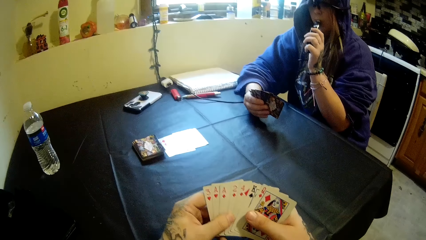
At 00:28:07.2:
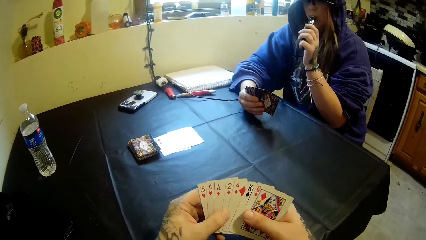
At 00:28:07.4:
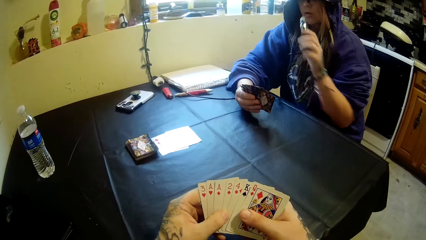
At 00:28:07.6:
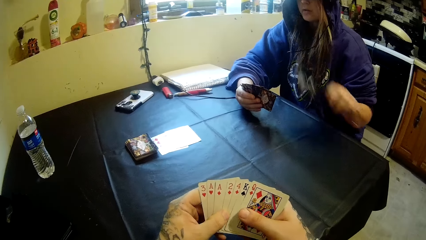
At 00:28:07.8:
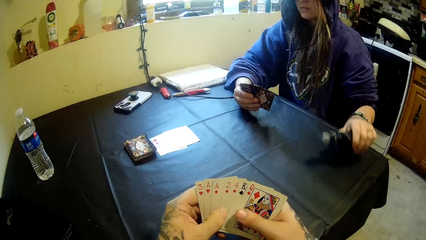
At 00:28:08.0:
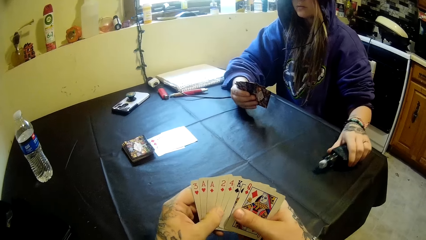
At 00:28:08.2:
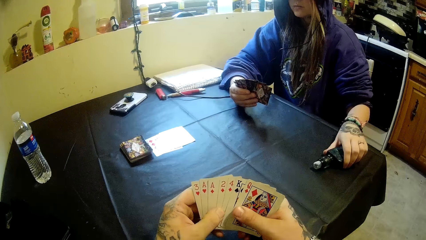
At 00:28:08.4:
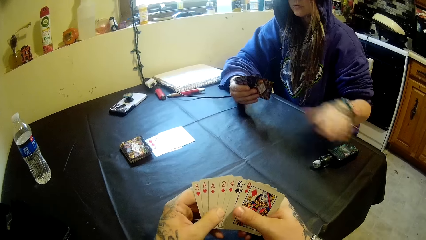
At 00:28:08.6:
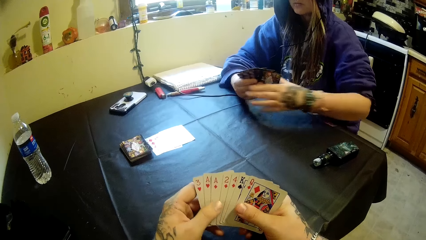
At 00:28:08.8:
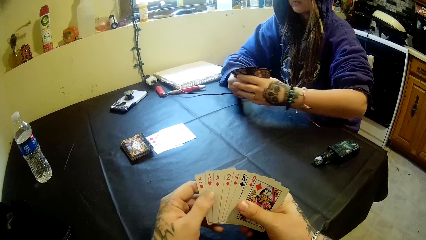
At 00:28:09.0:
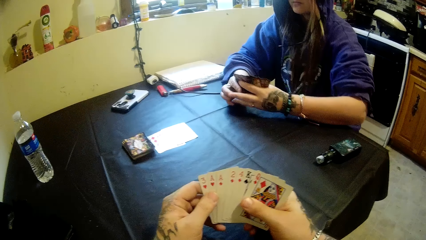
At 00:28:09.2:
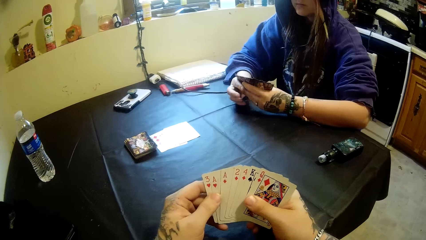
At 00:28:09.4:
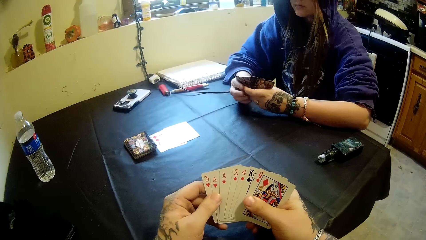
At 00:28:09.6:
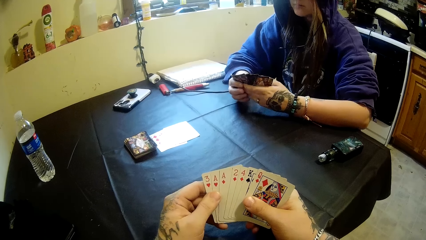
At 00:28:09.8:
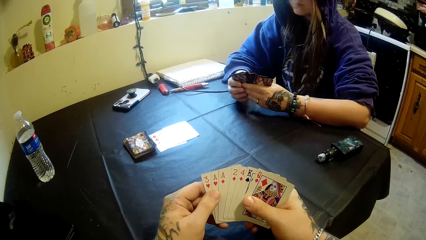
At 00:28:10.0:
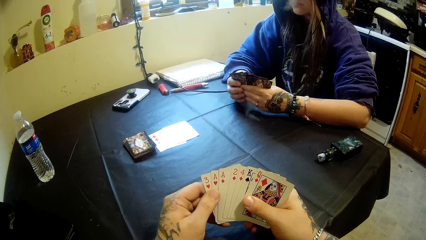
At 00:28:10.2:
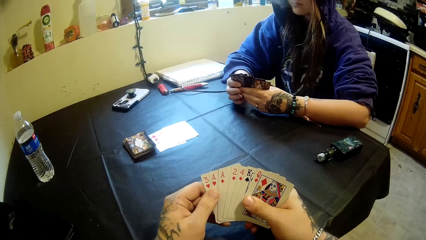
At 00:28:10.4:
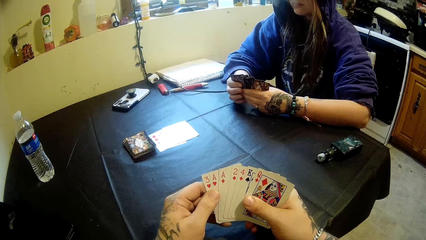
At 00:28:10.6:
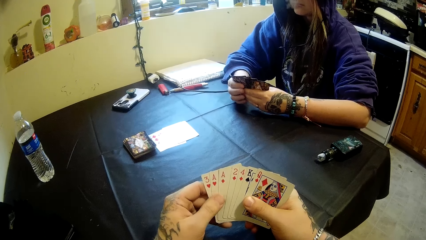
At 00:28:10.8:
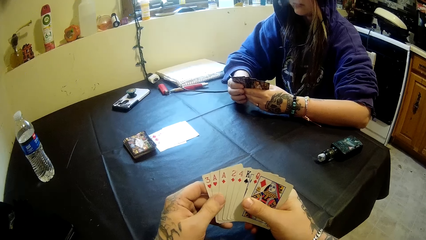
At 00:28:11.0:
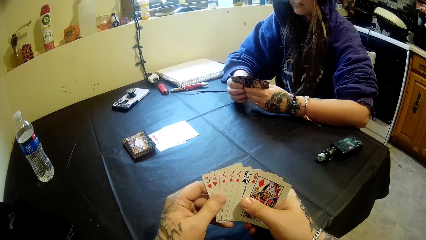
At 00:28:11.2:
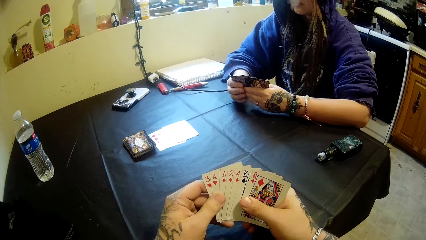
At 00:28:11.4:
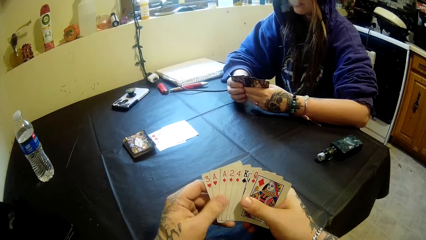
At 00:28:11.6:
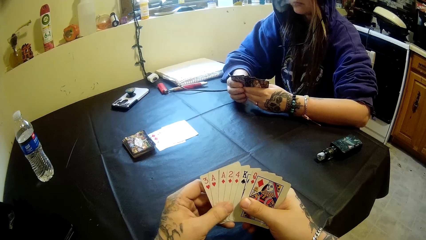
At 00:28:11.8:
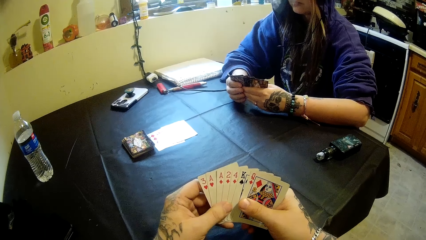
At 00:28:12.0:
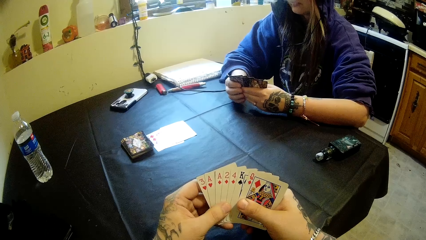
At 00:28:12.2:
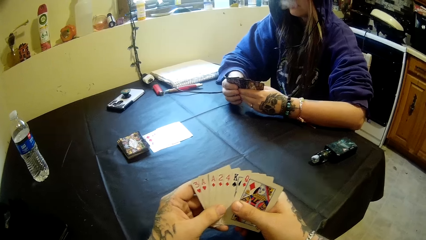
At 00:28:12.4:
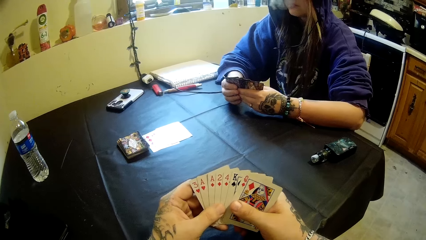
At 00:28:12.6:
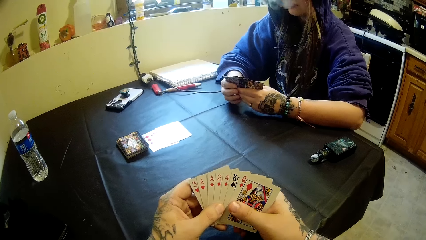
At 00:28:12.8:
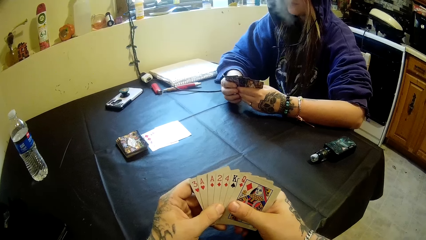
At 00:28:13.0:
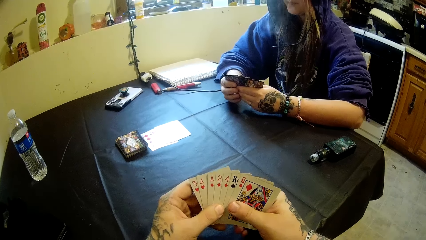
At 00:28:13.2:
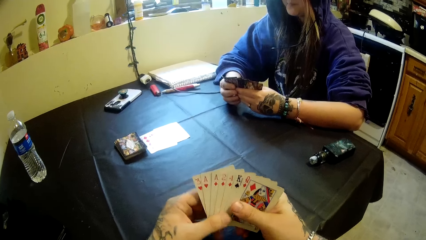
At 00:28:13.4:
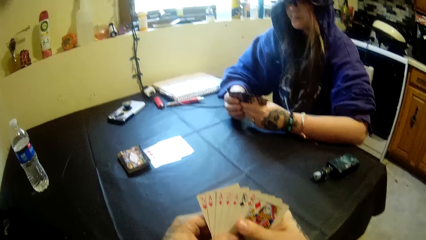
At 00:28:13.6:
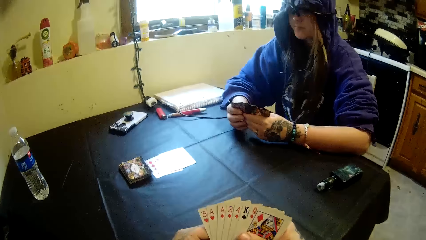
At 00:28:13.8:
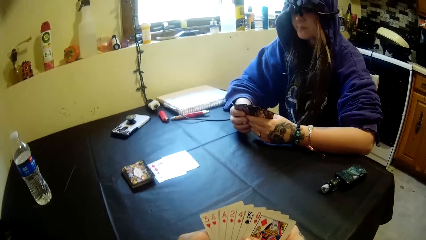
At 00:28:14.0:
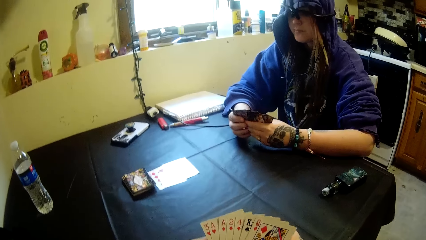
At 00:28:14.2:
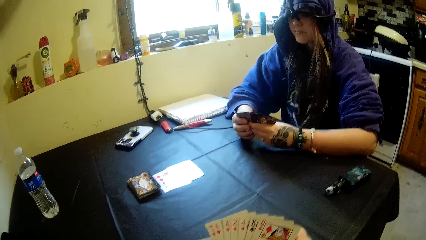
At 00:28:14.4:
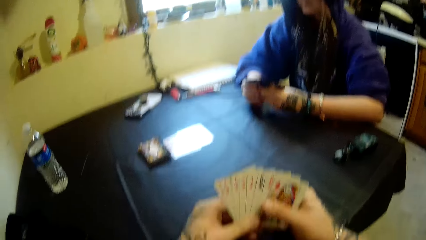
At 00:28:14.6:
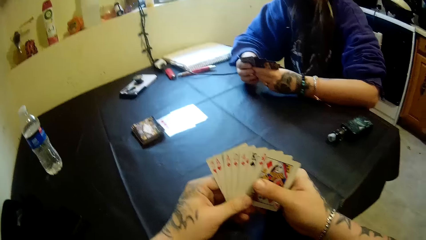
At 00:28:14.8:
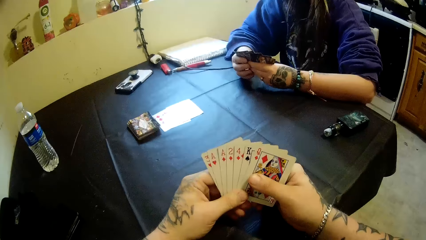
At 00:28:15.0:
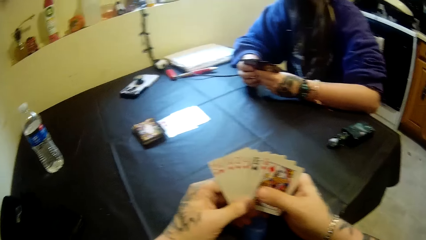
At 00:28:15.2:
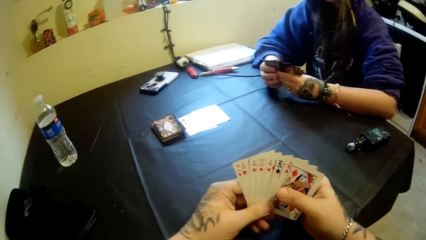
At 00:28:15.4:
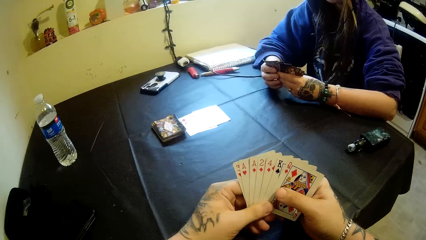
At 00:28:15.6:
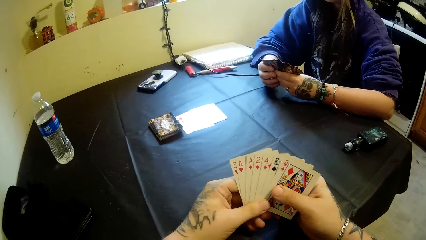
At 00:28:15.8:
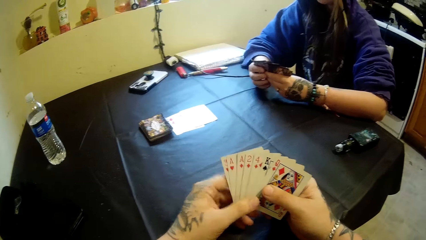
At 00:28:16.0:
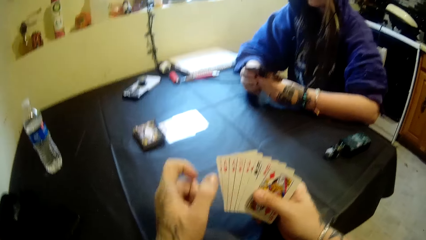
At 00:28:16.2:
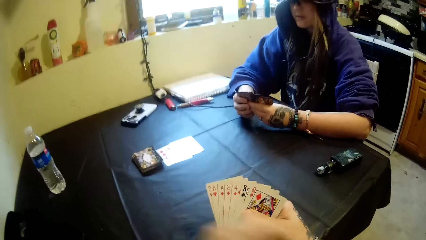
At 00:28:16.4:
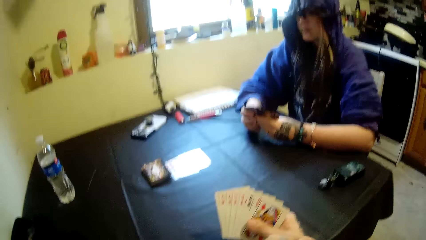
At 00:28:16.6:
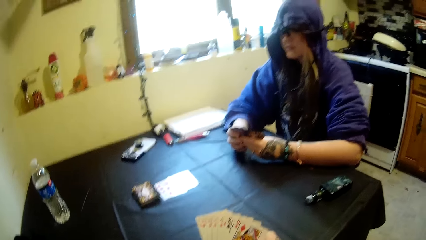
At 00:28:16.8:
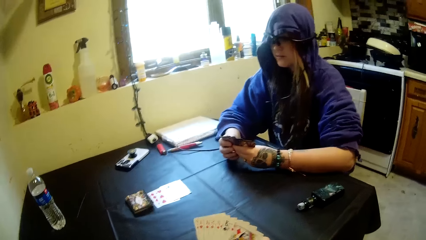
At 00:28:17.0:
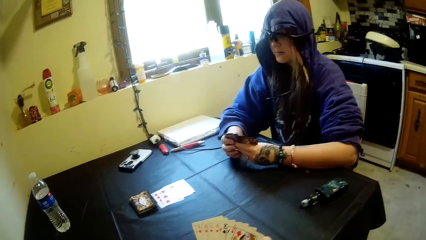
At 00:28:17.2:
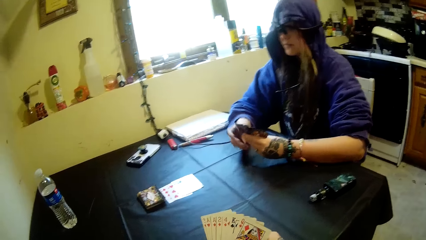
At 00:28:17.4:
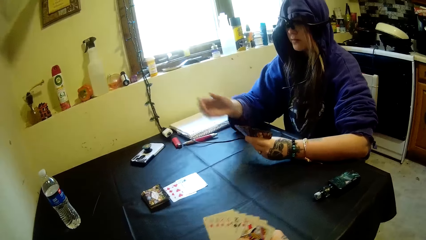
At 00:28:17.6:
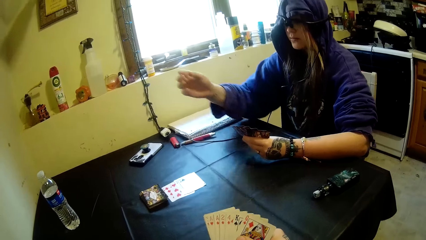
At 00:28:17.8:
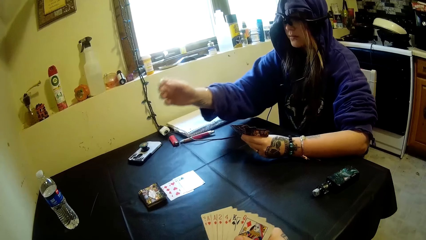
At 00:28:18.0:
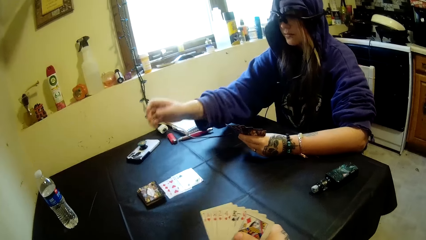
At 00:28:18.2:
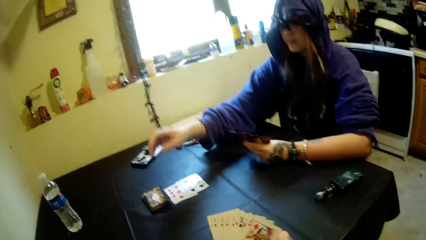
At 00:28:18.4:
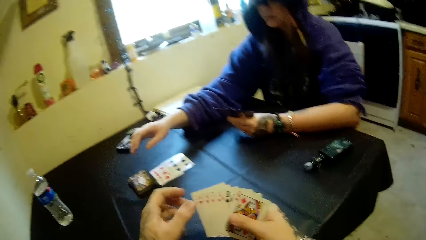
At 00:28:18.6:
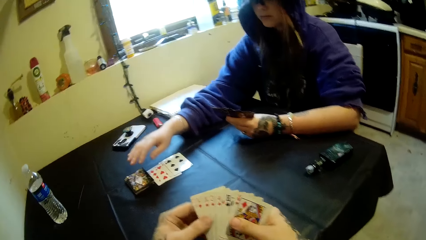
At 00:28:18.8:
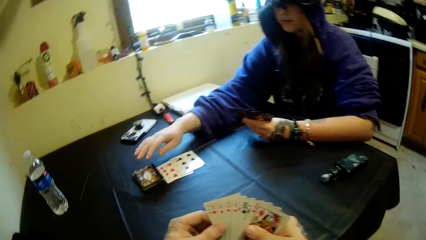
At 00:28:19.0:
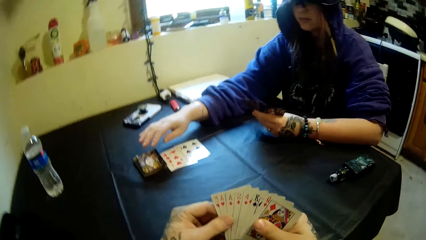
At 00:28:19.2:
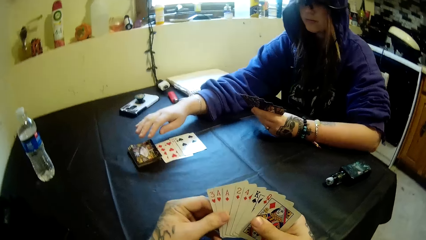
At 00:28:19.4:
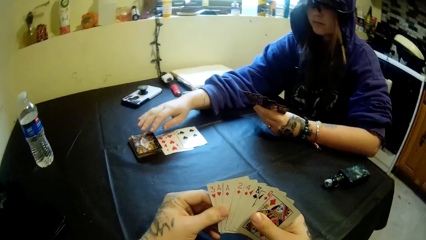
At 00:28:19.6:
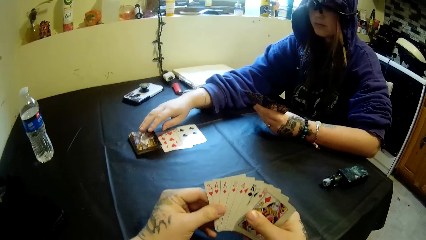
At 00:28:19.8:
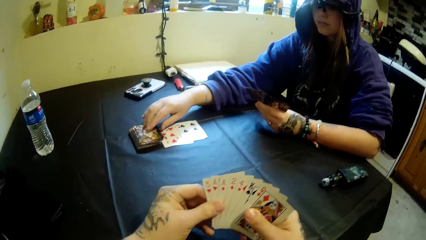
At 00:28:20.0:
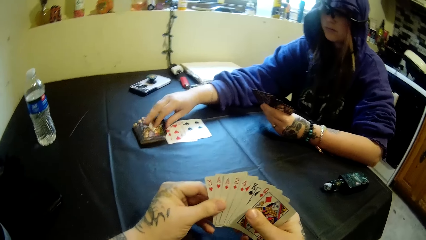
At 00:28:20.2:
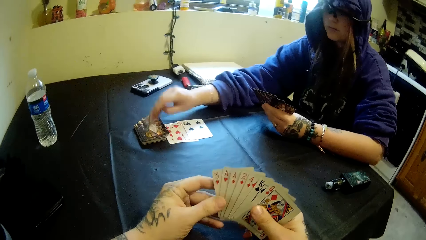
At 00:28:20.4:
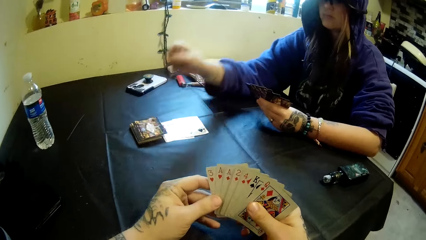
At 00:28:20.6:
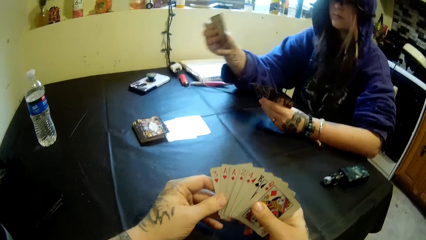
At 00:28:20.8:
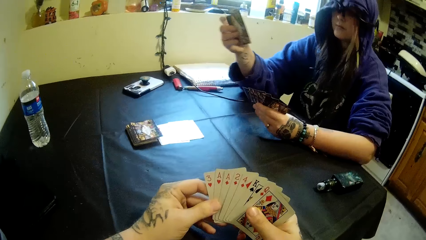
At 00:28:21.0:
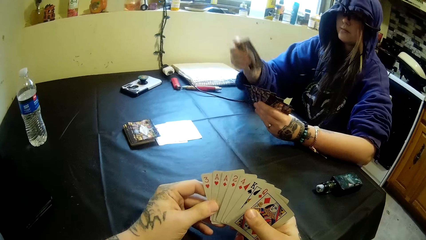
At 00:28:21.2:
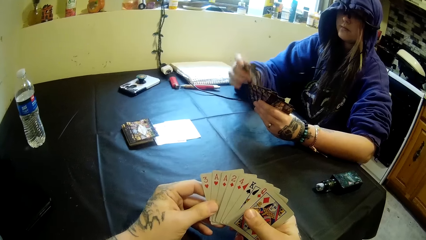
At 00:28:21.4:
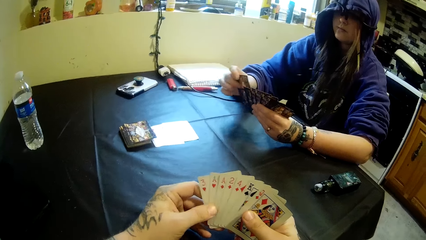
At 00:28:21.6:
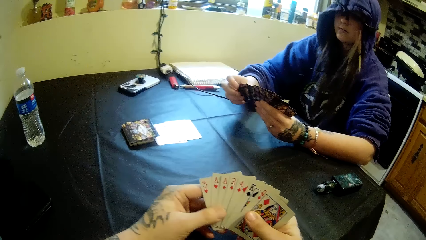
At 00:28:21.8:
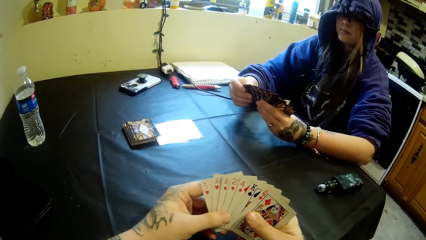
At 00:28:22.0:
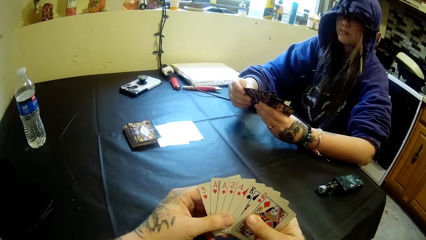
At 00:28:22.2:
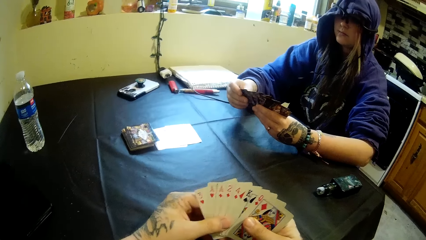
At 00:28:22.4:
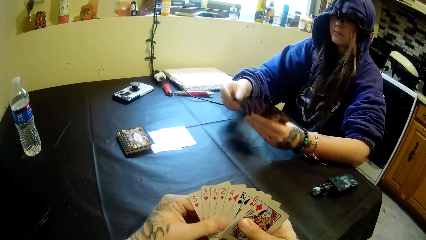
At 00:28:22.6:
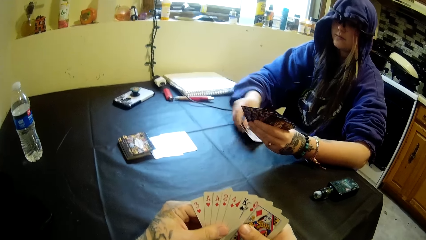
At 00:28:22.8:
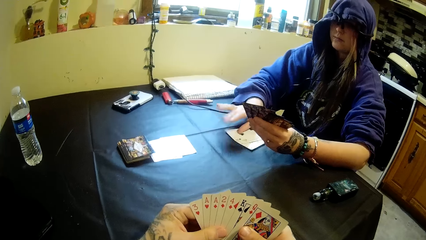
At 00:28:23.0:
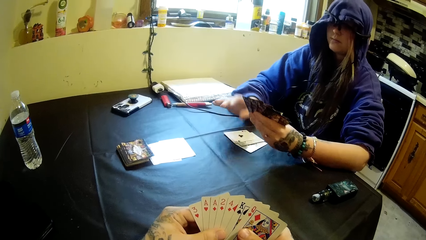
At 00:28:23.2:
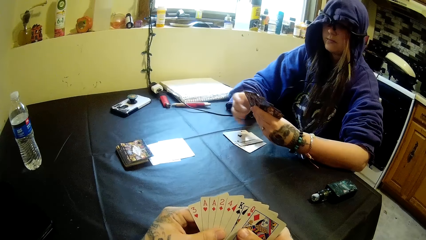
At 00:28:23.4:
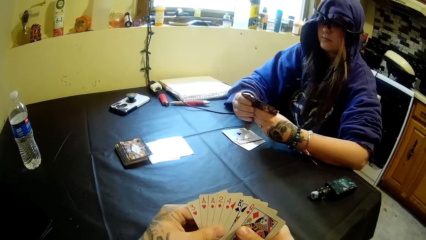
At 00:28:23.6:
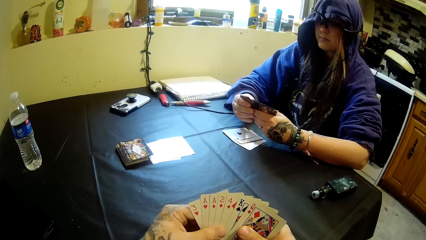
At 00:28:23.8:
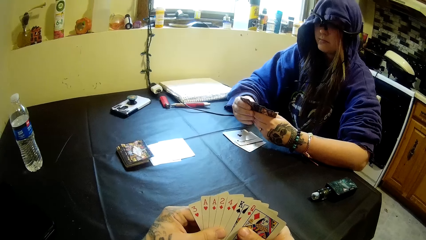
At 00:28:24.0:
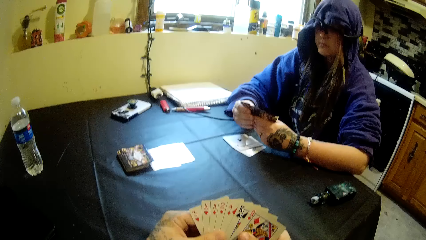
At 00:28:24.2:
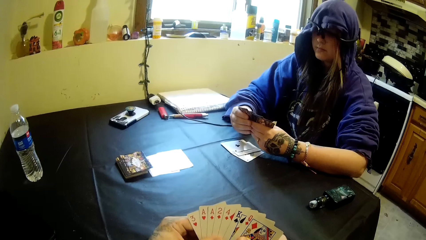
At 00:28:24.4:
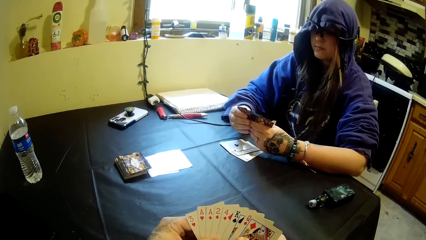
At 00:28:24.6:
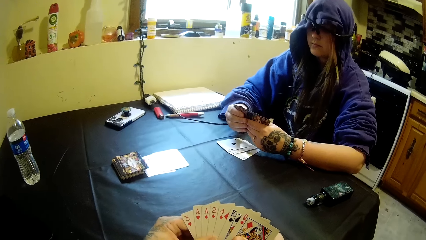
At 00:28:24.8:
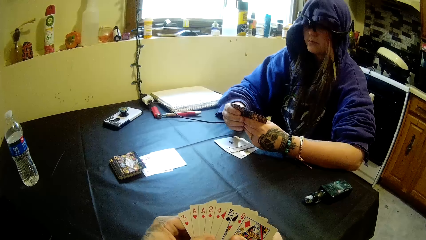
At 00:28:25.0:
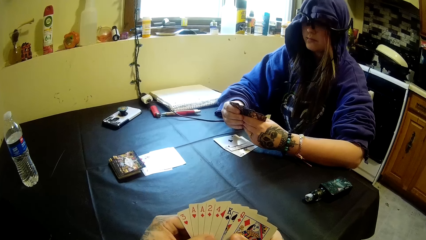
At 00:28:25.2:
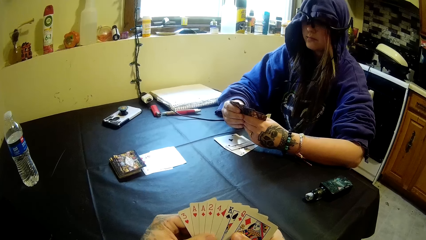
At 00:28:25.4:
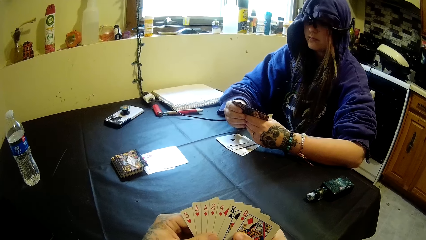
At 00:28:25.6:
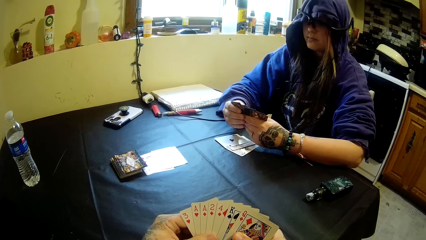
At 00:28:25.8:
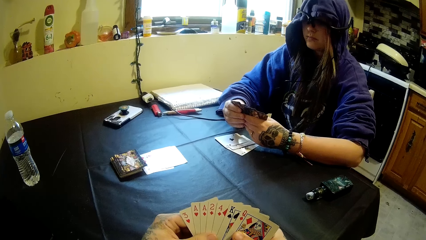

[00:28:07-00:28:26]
A woman drops the portable bottle of shisha on the table. She picks up a card from the table with her right hand. She puts the cards into her left hand. She drops some cards on the table with her right hand.
